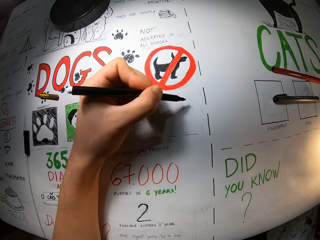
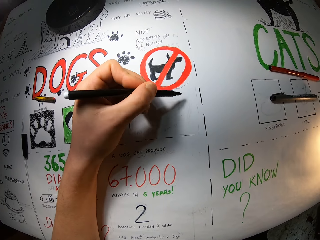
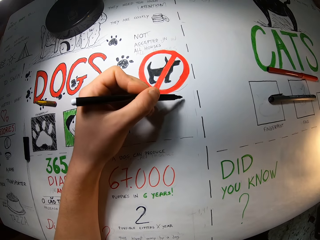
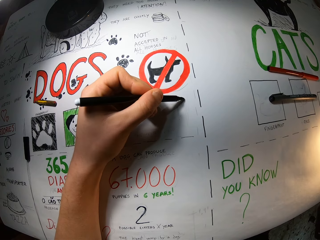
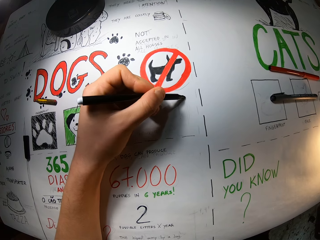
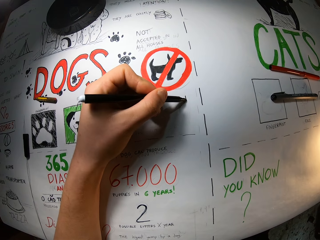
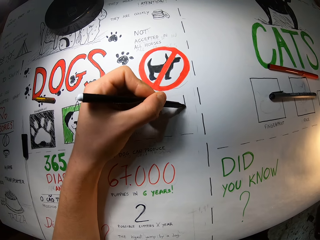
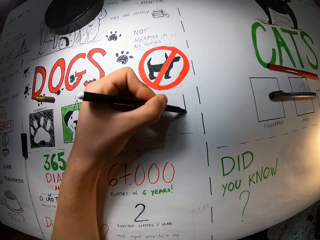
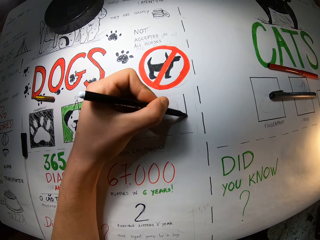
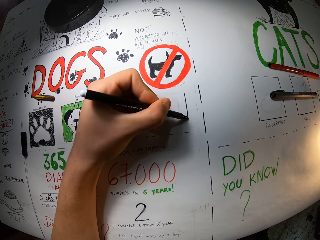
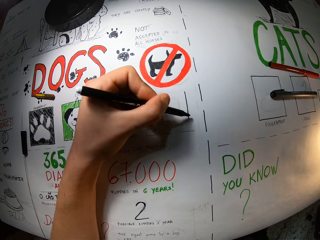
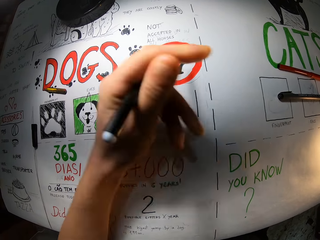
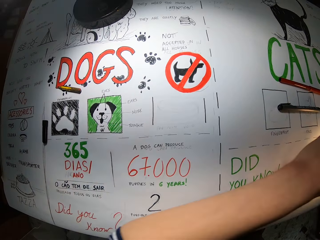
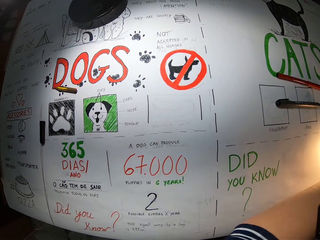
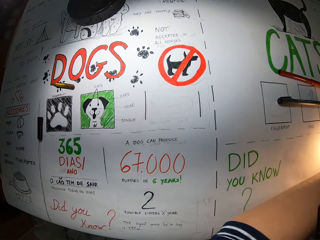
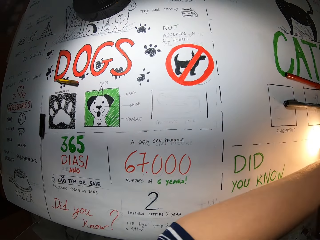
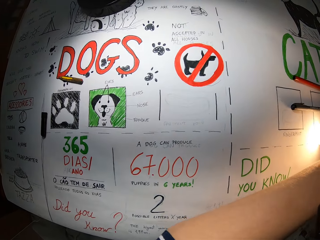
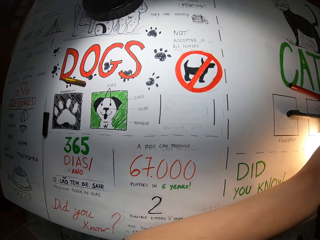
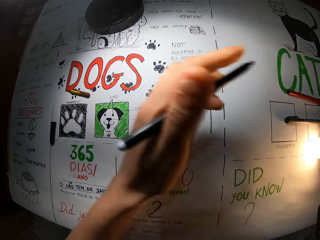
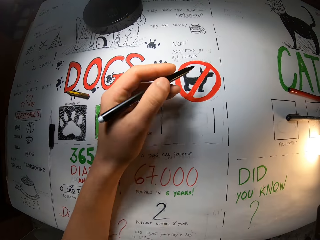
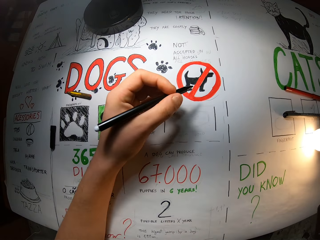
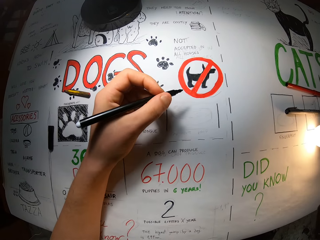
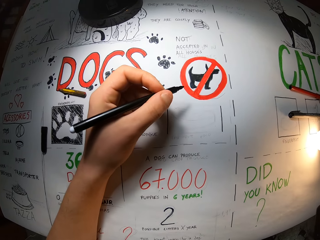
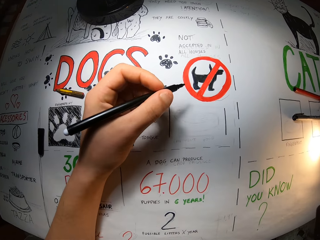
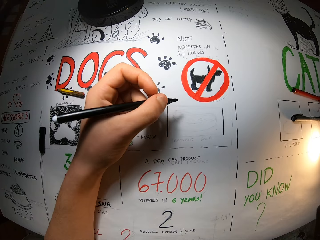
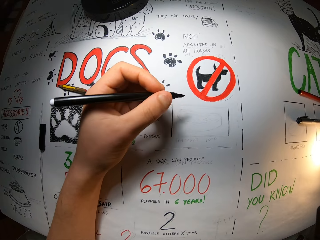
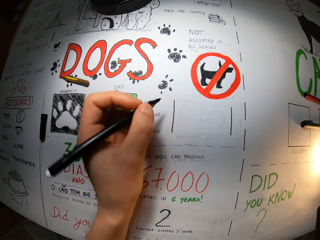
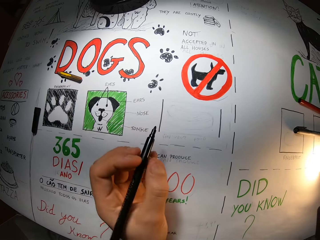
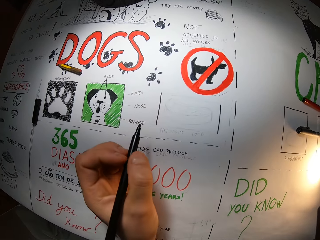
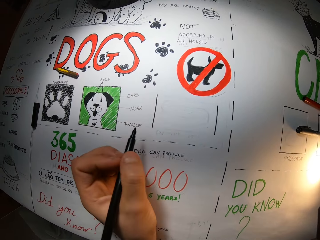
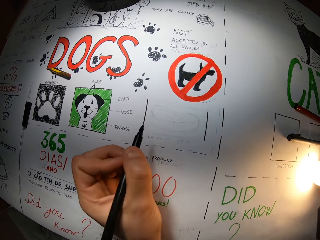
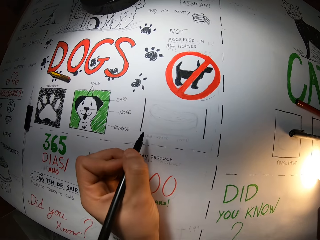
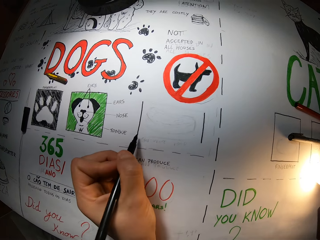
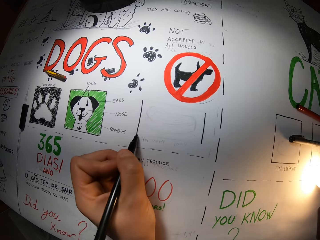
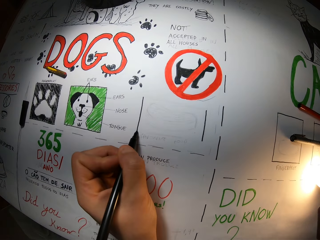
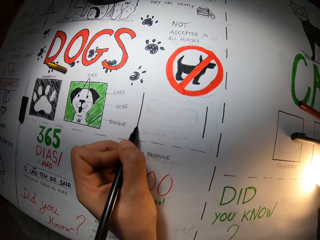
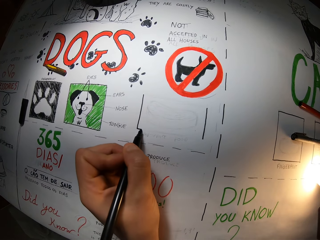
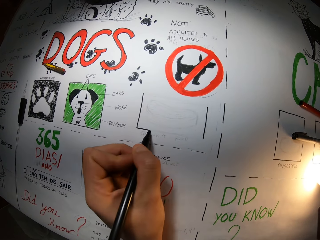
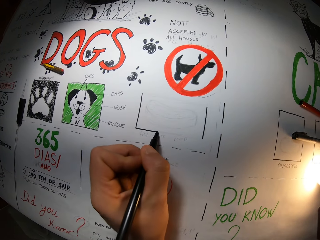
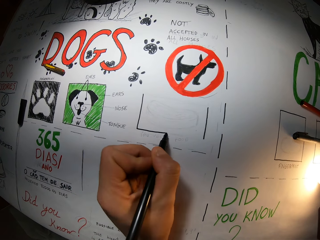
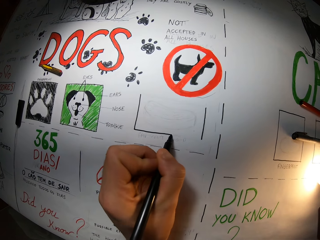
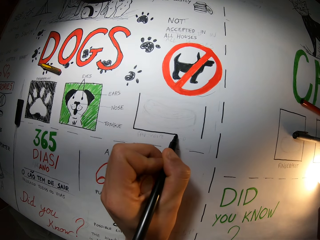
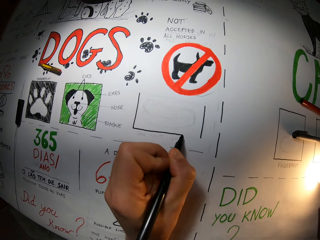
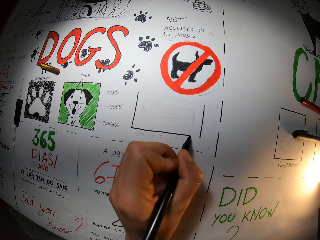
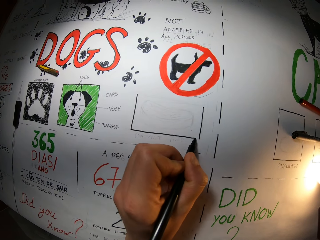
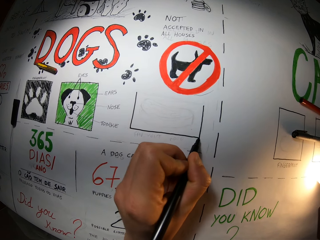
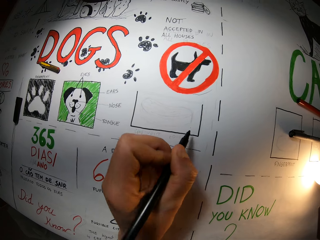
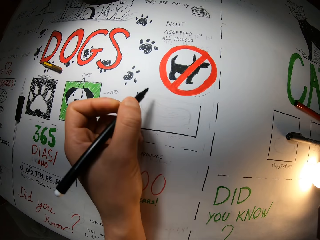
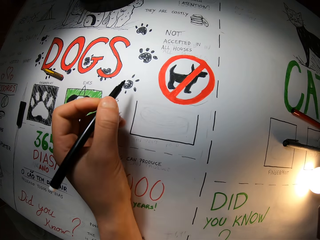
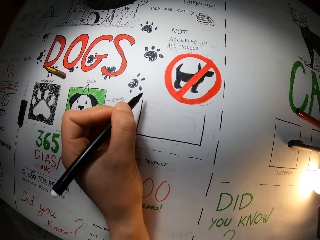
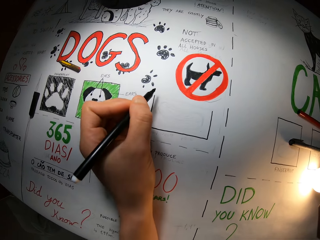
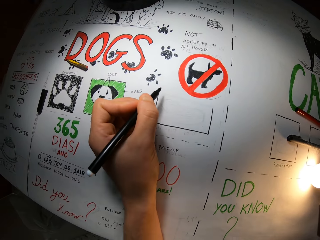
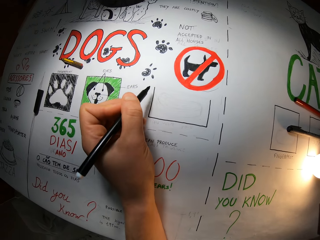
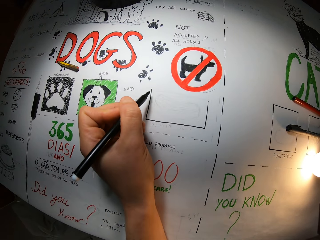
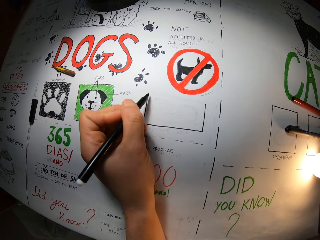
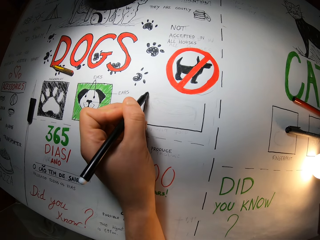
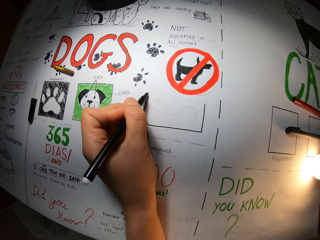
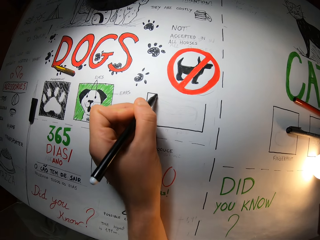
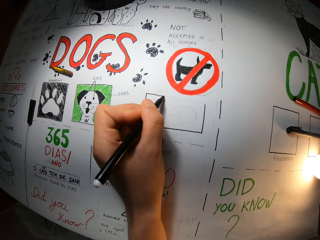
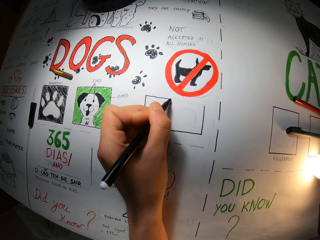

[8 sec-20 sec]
The camera wearer draws on a paper. They move the hand away. They move the hand back. They draw on the paper. They move the pen away from the drawing.

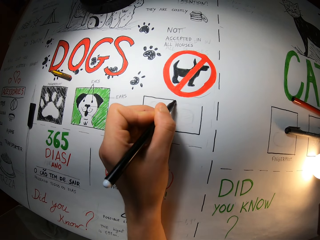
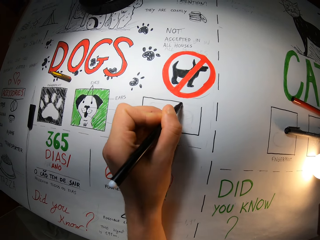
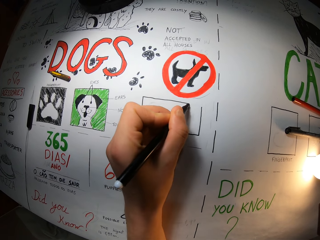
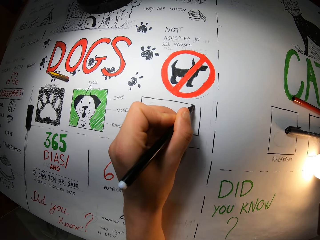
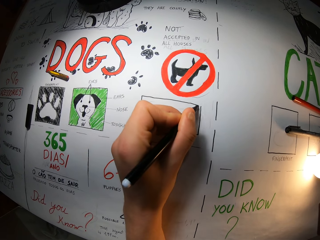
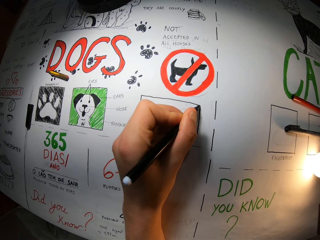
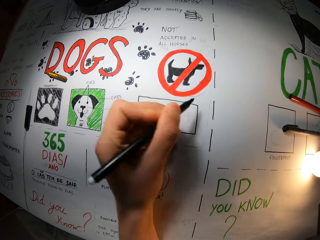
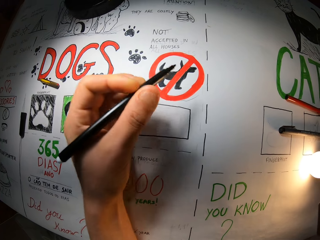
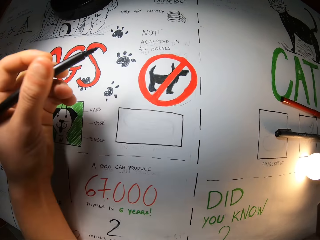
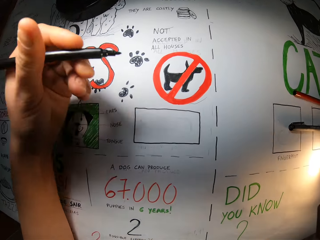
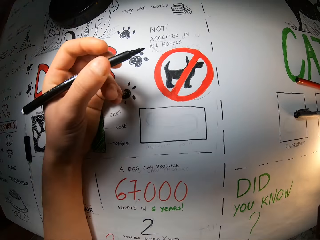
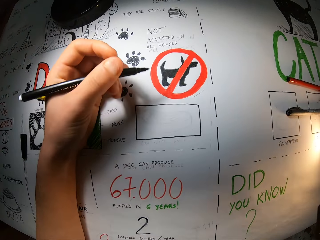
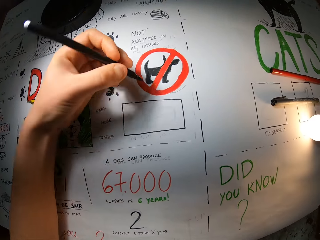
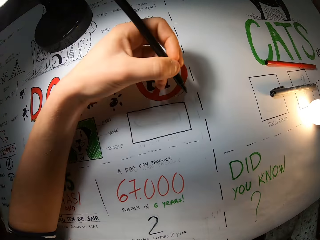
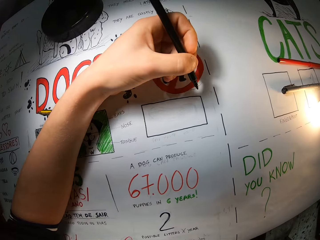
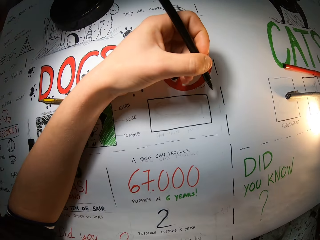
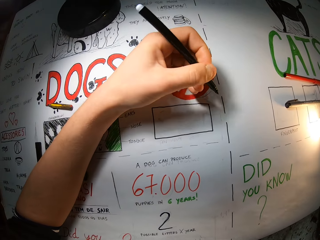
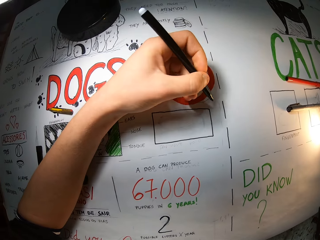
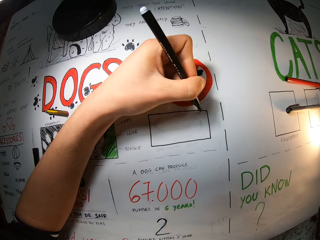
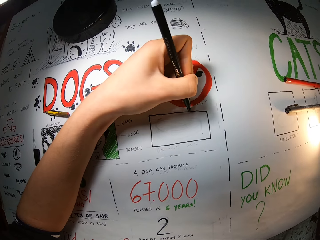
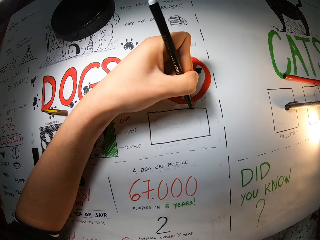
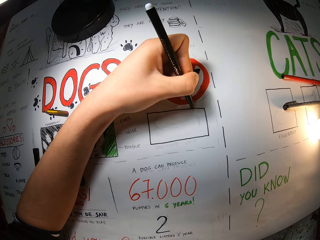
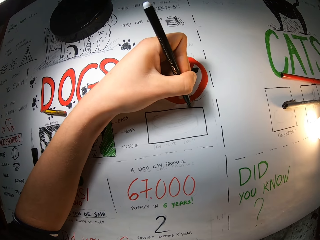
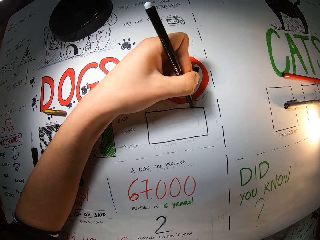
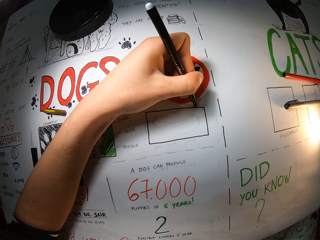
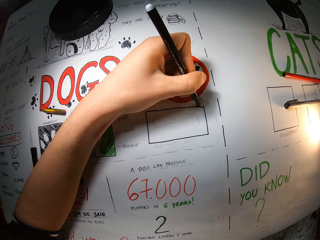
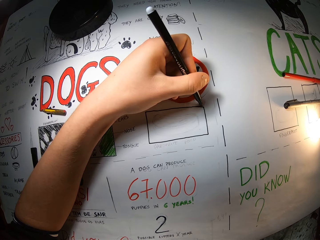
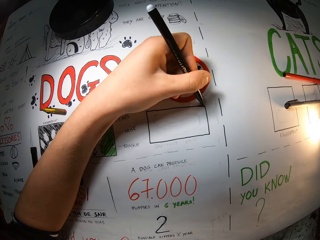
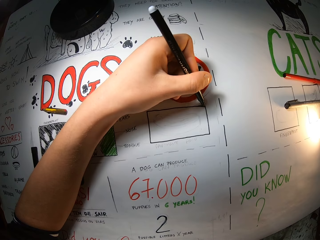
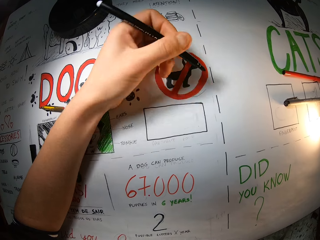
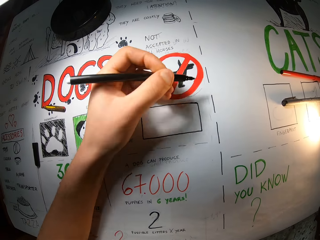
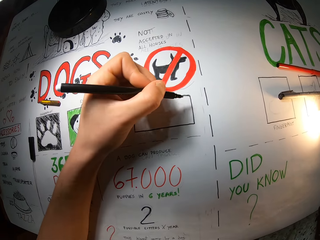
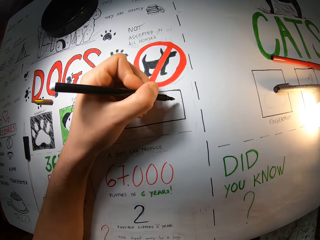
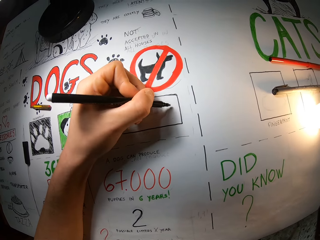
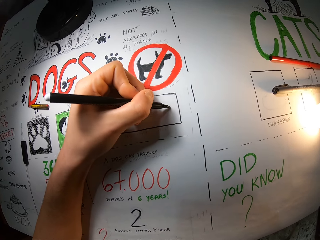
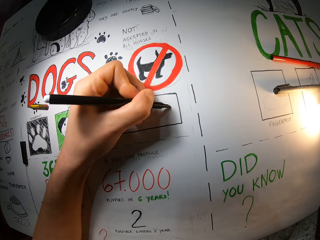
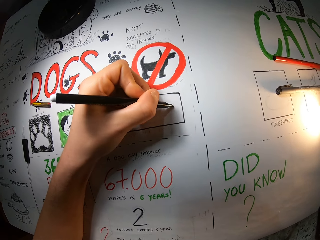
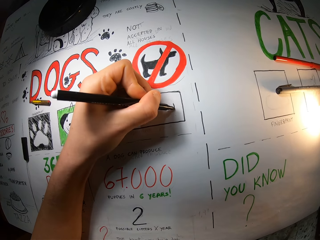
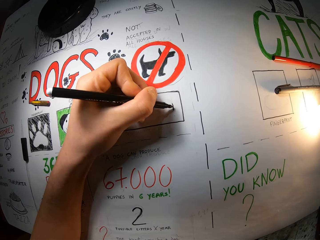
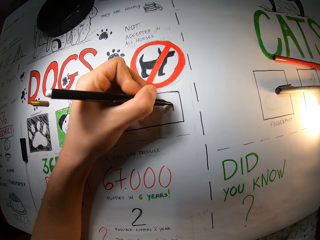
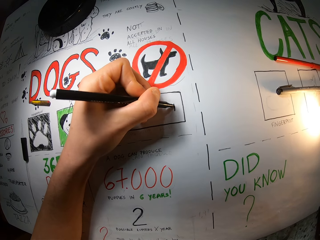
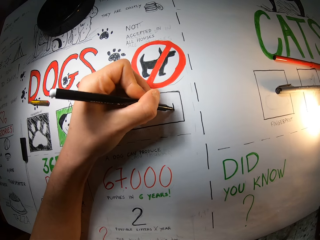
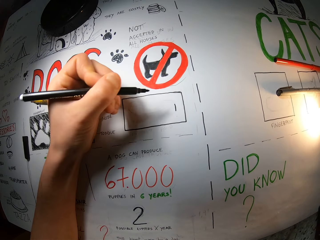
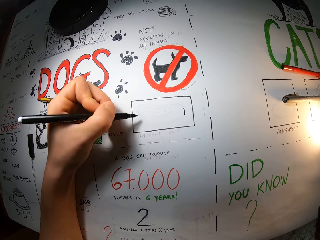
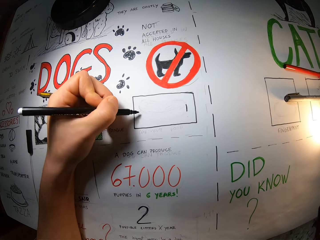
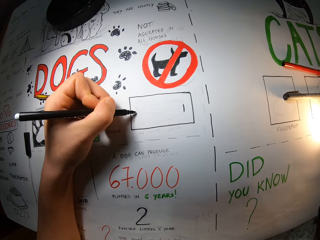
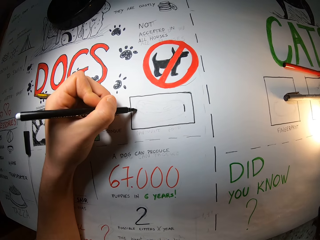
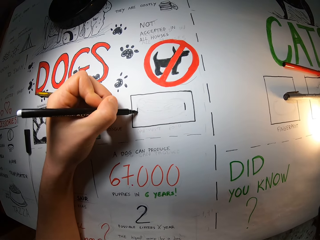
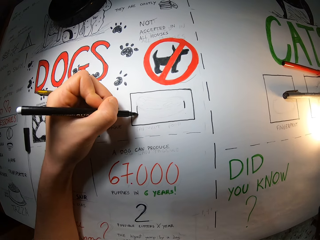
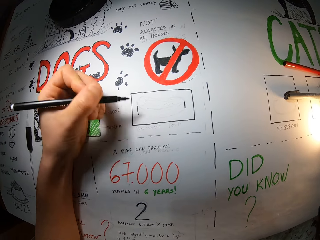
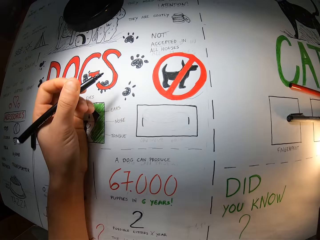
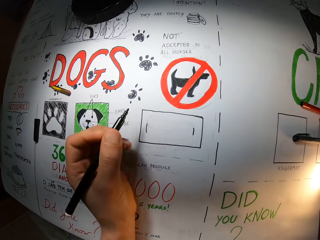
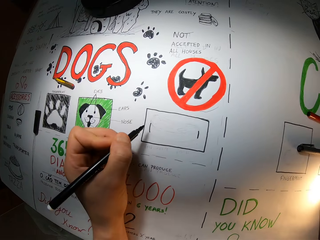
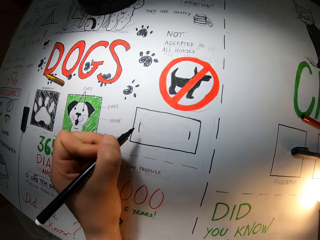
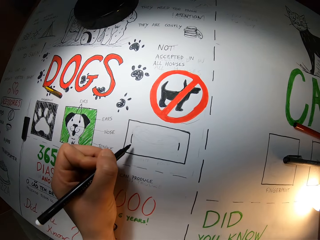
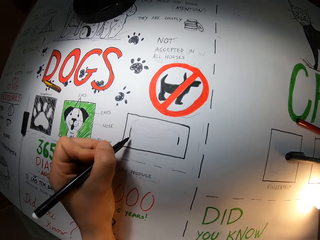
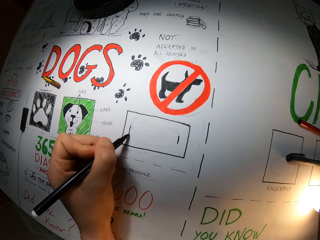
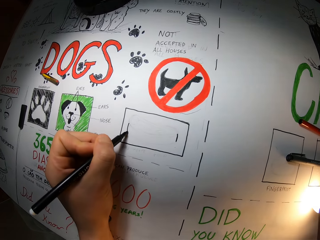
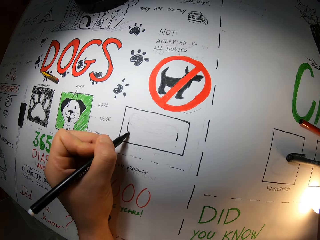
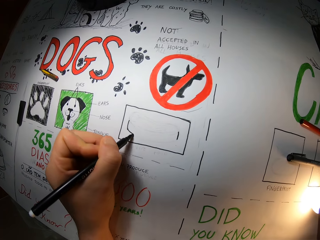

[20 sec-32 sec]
The camera wearer draws on a paper. They move the pen away from the drawing. They draw on the paper. They move the pen away from the drawing. They draw on the paper. They move the pen away from the drawing.
